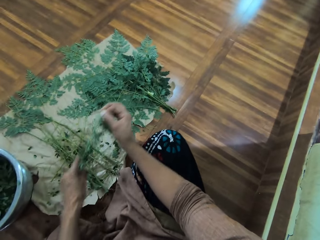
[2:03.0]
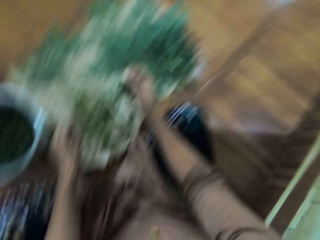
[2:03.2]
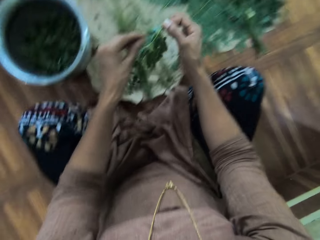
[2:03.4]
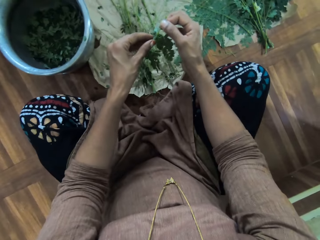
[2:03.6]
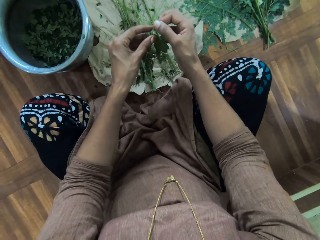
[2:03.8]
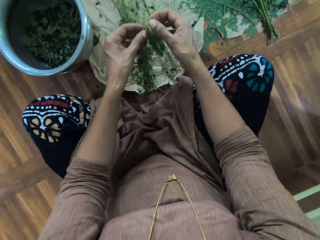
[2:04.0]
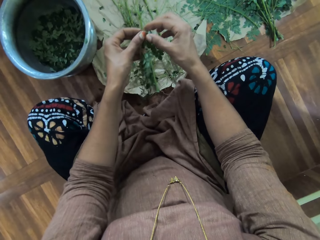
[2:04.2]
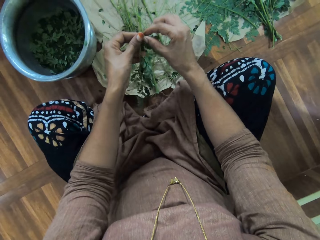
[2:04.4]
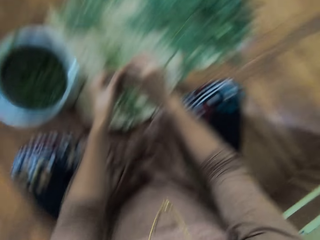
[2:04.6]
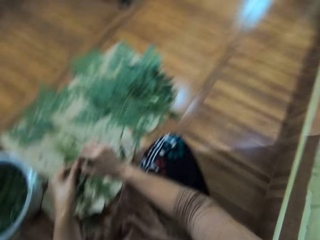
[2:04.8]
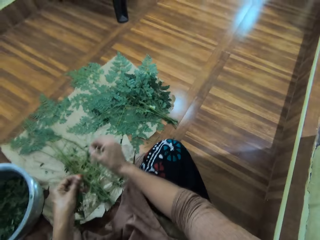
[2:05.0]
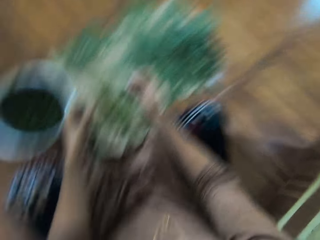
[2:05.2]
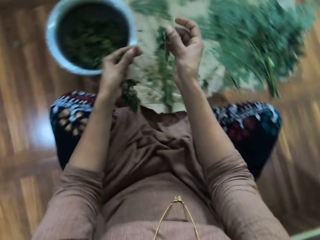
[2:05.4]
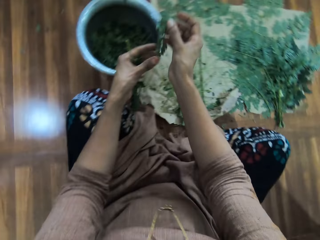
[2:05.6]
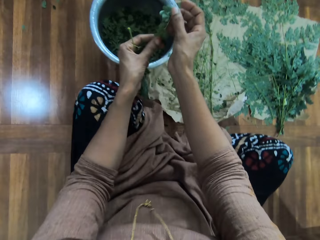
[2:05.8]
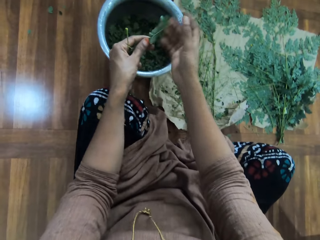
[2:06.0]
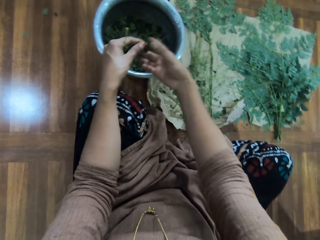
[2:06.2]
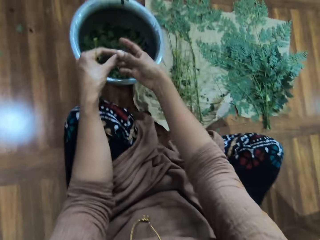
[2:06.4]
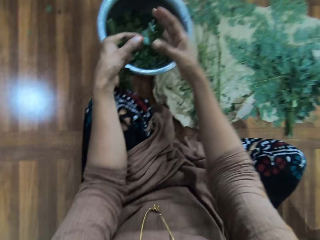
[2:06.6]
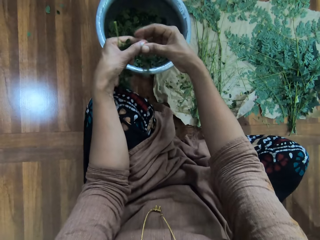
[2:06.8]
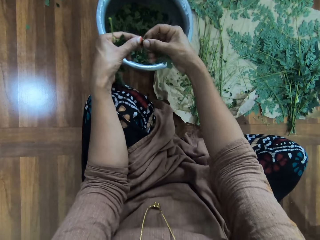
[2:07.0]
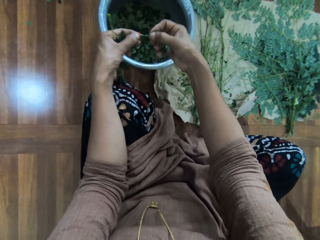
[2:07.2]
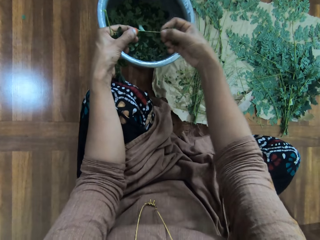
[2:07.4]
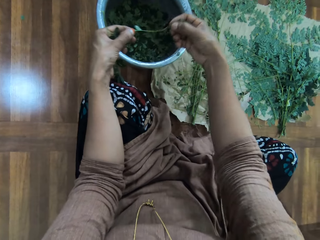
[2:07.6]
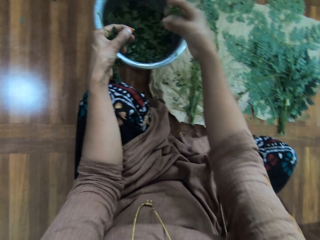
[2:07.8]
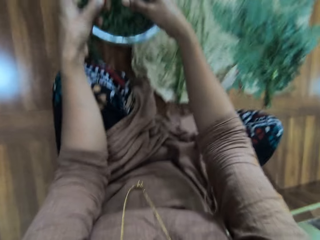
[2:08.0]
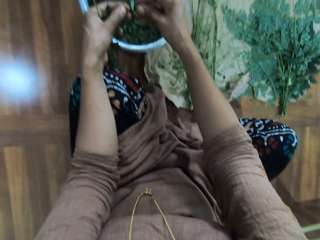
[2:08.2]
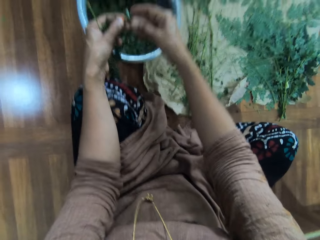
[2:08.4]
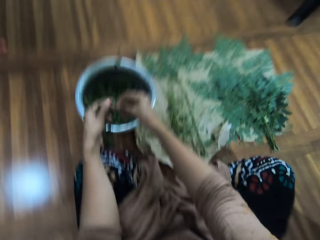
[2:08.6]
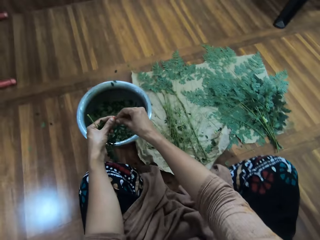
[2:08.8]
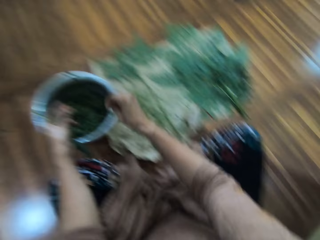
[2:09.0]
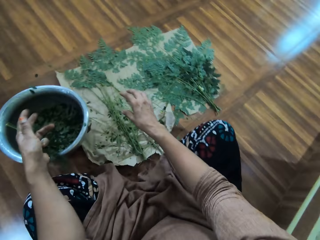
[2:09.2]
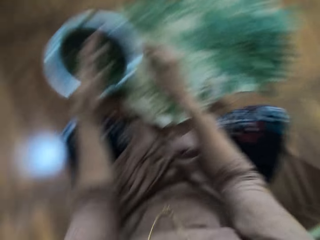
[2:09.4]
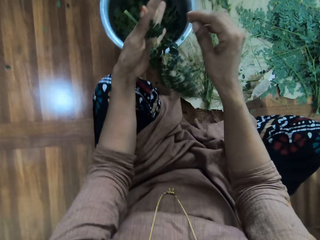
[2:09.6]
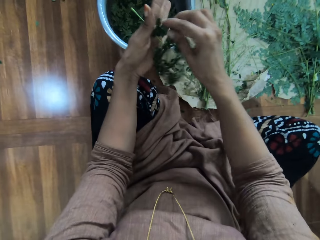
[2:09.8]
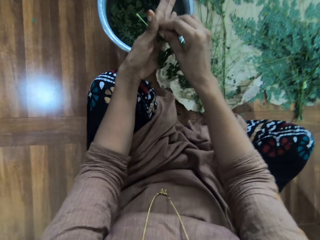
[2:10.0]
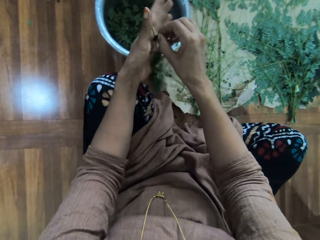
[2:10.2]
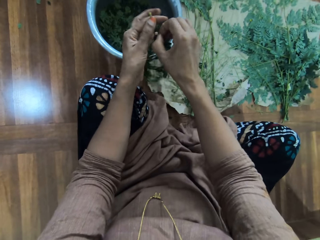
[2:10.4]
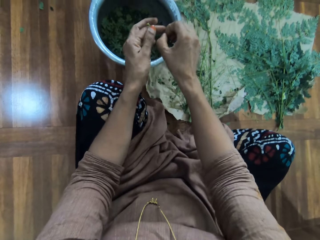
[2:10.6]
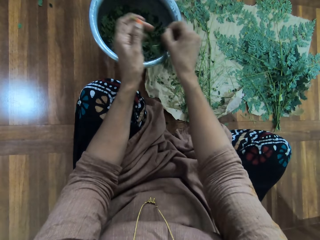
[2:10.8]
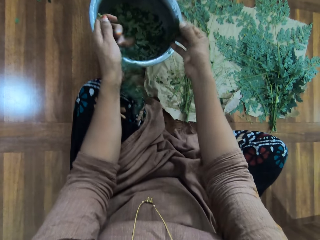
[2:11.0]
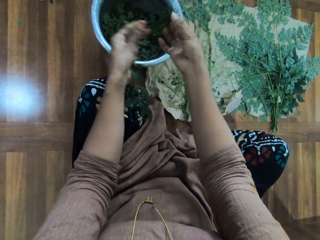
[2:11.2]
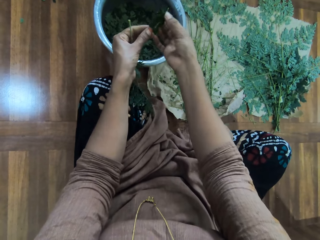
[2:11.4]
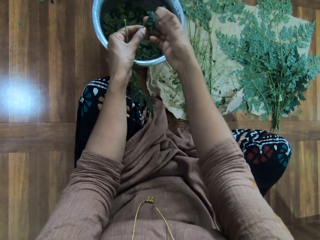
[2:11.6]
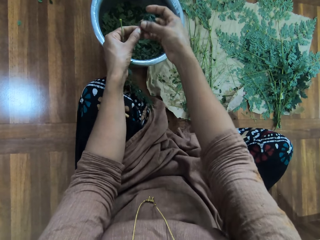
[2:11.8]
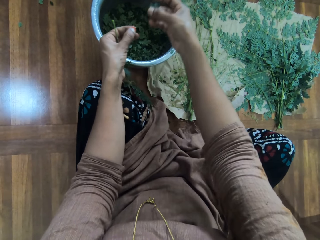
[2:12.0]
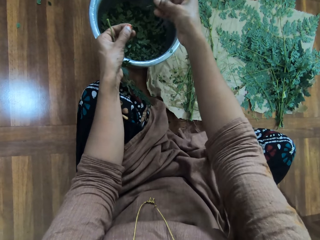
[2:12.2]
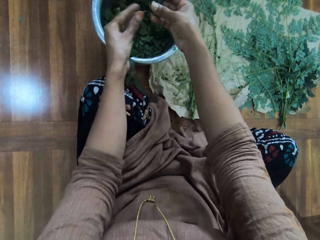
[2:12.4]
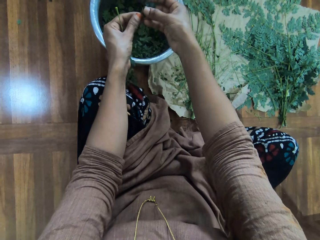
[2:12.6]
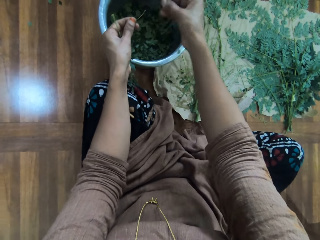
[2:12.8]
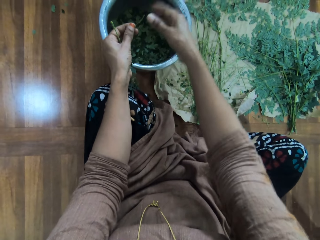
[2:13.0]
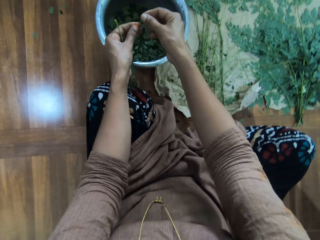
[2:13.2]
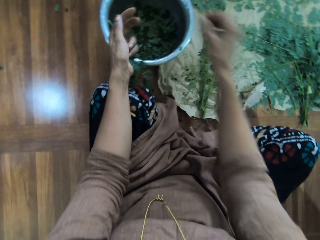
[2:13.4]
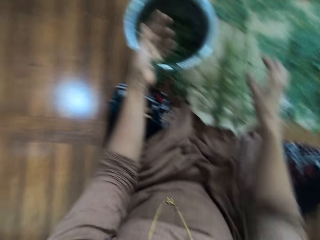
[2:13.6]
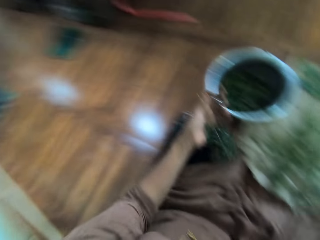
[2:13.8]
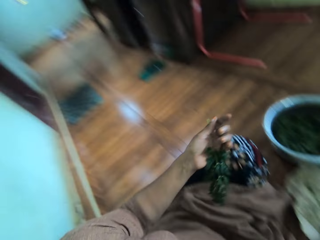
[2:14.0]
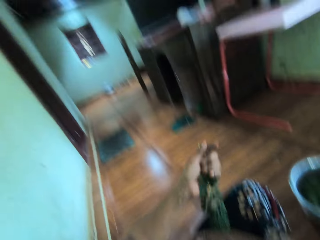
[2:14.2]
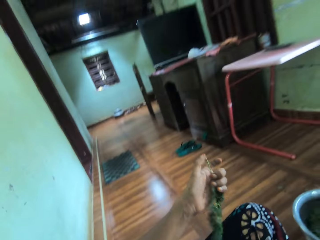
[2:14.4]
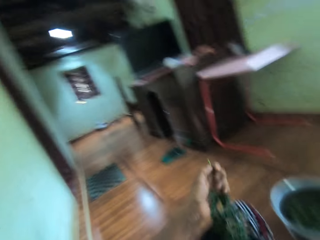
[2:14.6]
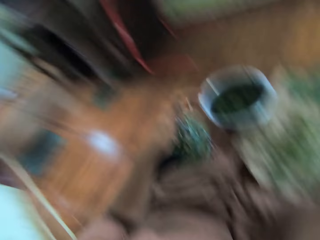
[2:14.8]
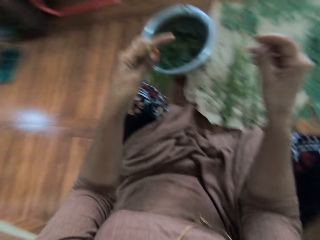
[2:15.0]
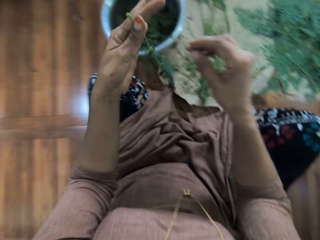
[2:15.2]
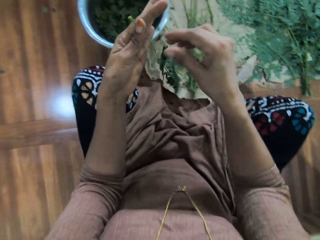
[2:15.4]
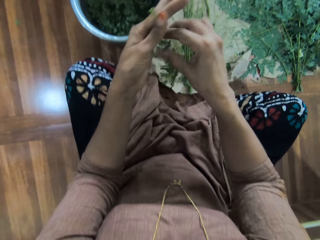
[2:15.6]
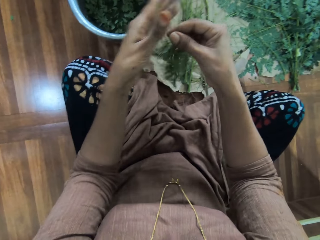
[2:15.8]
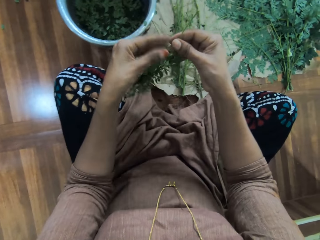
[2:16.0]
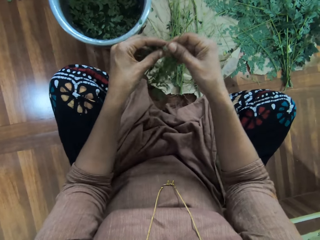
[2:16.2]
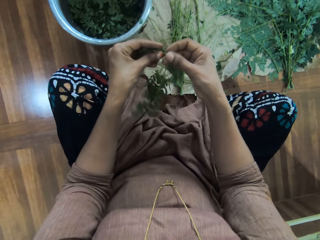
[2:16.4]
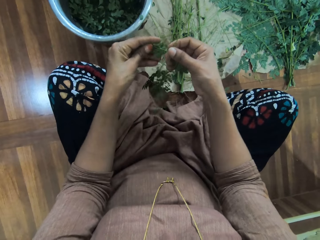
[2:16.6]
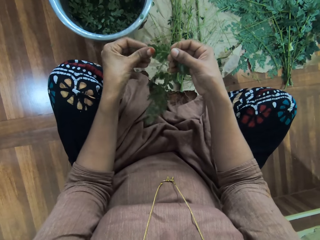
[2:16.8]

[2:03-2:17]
The camera wearer dialogues with a person. They cut the branch. They remove the leaves on the branch. They put the branch down. They cut the branch. They remove the leaves on the branch. They put the branch down. They look around.

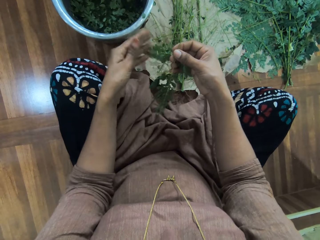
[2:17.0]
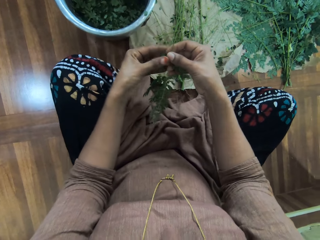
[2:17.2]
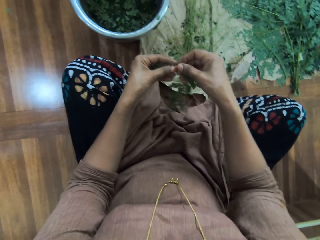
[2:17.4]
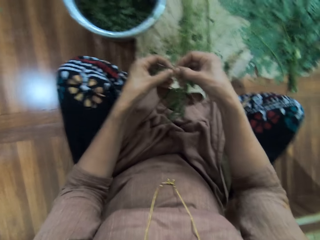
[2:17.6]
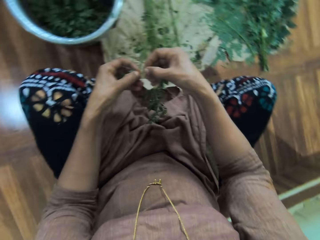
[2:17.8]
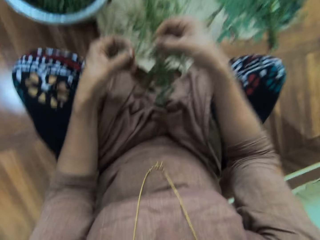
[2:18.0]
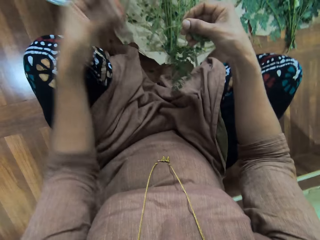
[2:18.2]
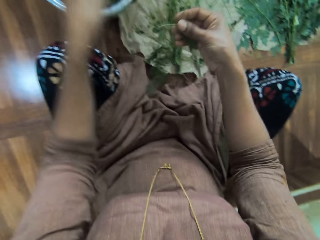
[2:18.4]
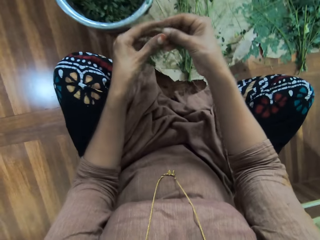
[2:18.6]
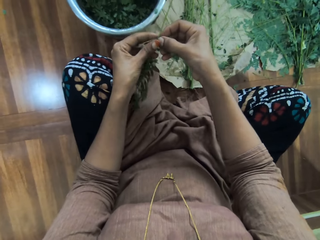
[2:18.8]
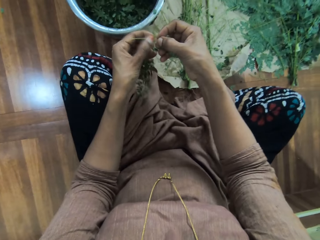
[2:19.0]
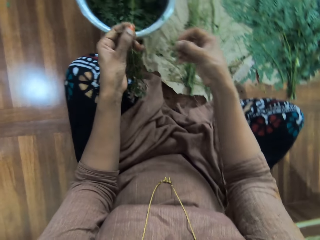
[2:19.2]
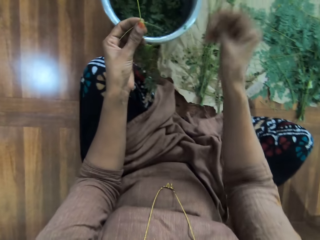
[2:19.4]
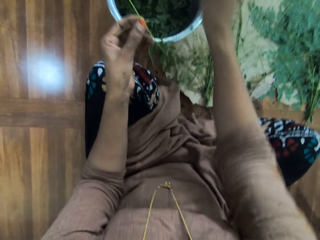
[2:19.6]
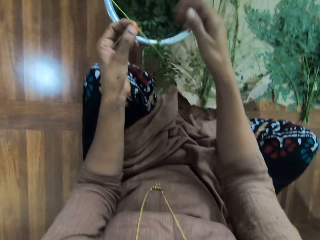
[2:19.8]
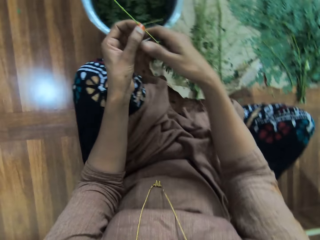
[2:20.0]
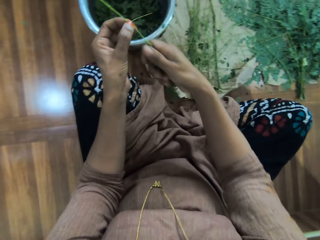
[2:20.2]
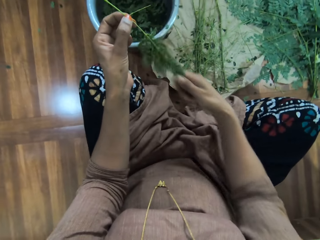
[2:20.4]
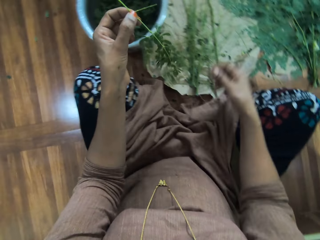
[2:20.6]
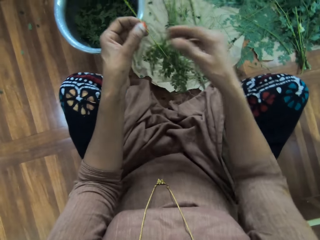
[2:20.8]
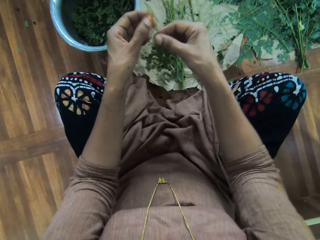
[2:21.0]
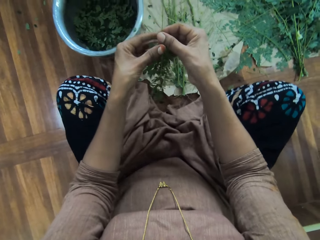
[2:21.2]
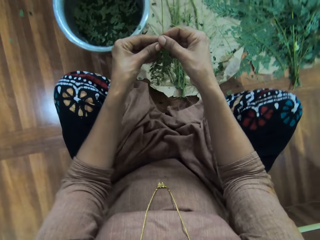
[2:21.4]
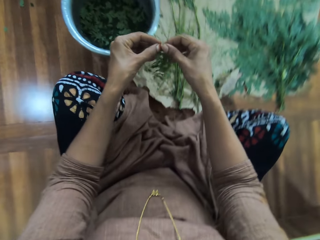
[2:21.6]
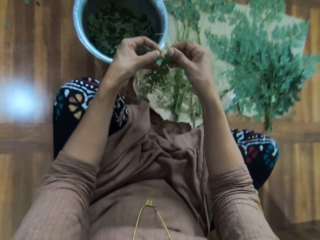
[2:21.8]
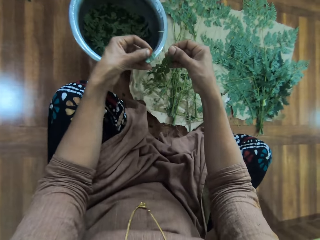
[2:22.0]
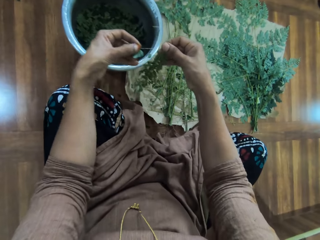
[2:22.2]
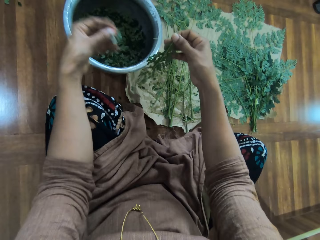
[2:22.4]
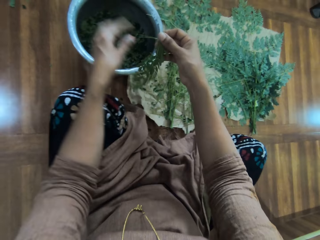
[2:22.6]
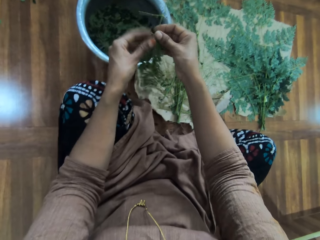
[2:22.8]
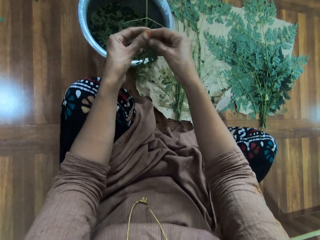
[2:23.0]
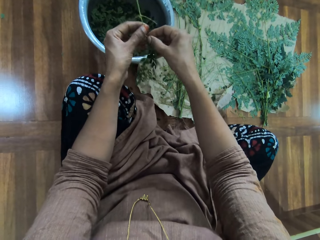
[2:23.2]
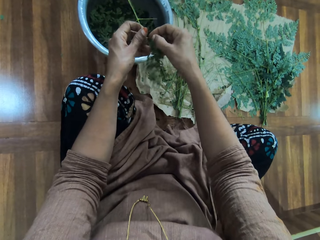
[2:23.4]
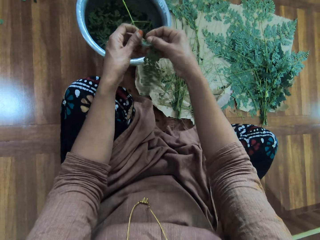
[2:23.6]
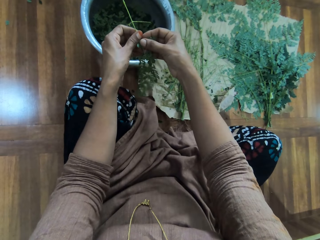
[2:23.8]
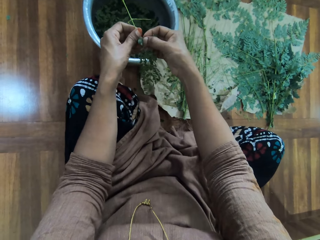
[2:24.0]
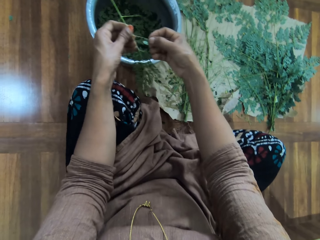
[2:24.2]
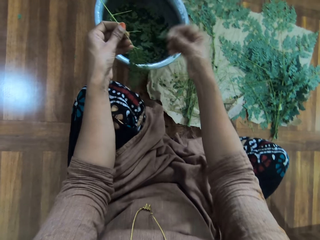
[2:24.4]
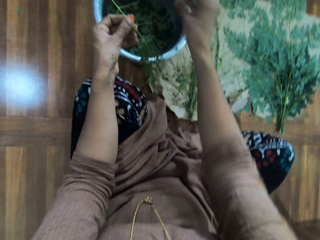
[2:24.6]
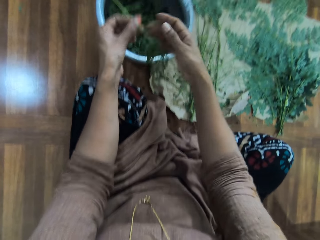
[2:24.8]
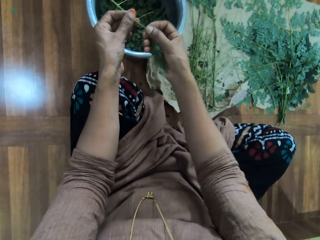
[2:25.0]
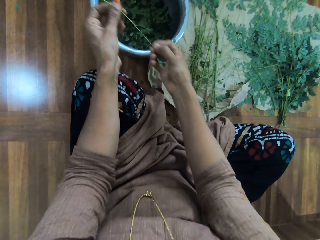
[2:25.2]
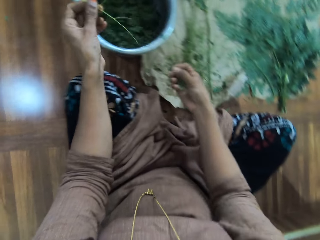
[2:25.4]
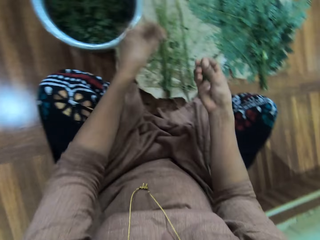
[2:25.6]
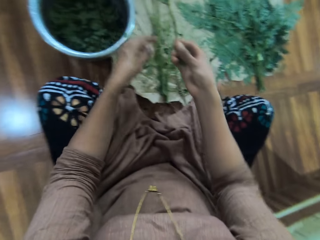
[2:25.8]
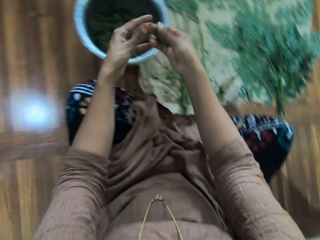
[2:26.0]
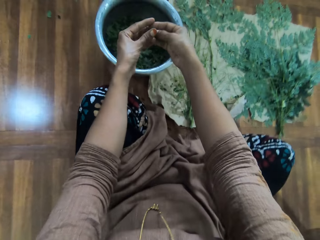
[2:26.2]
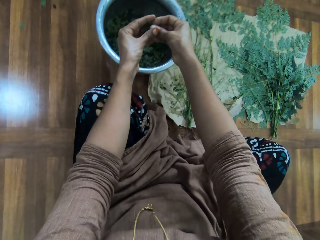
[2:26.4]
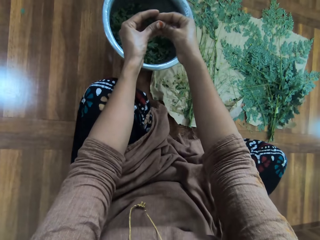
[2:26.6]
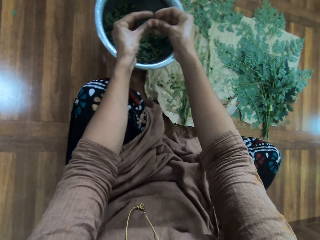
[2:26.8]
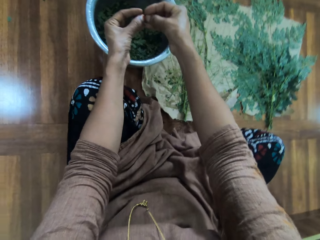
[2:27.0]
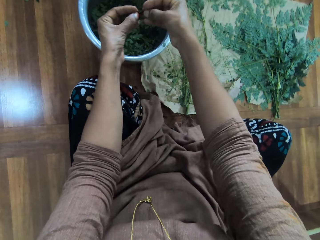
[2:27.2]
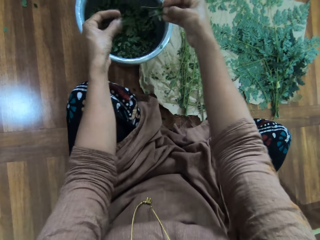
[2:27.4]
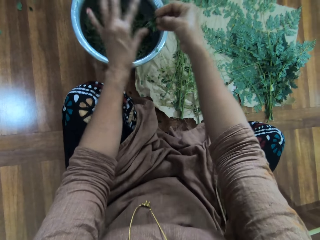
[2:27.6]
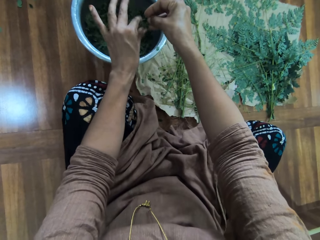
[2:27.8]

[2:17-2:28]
The camera wearer removes the leaves on the branch. They put the branch down. They remove the leaves on the branch.
